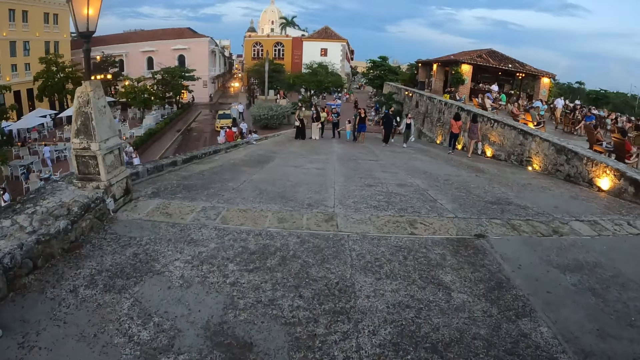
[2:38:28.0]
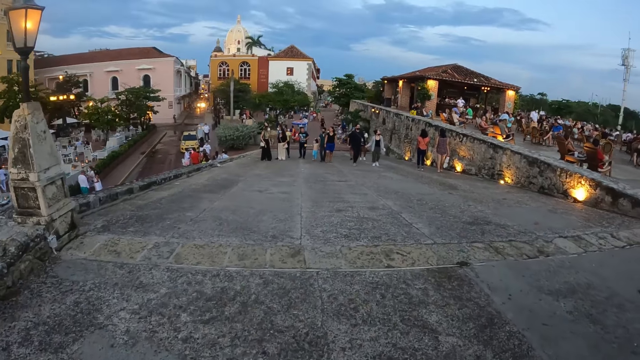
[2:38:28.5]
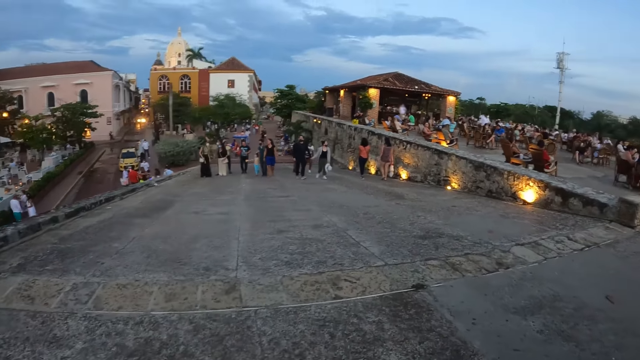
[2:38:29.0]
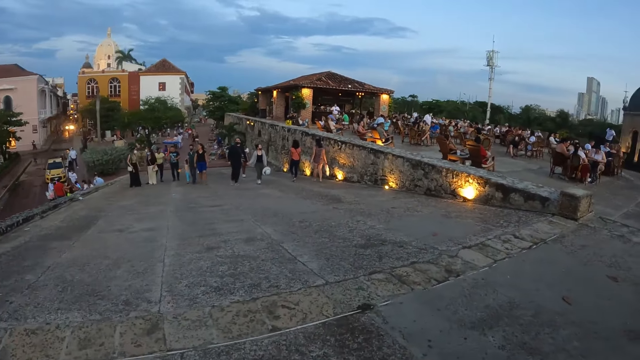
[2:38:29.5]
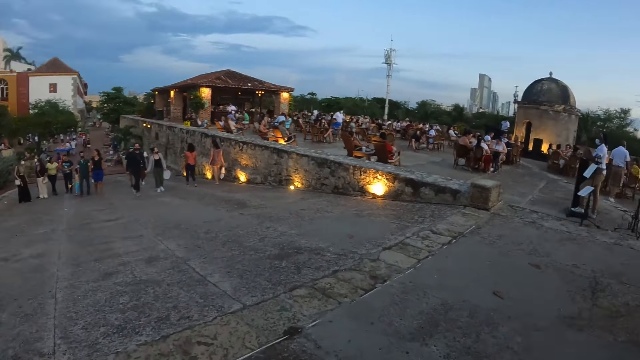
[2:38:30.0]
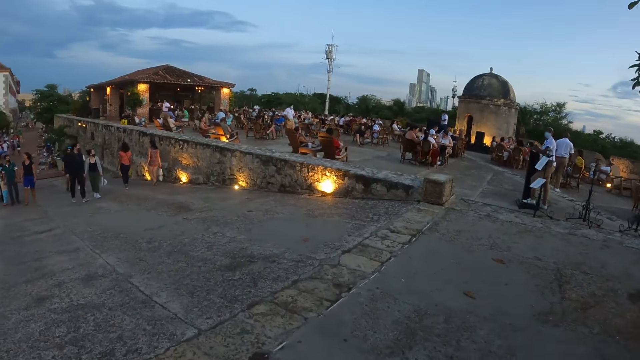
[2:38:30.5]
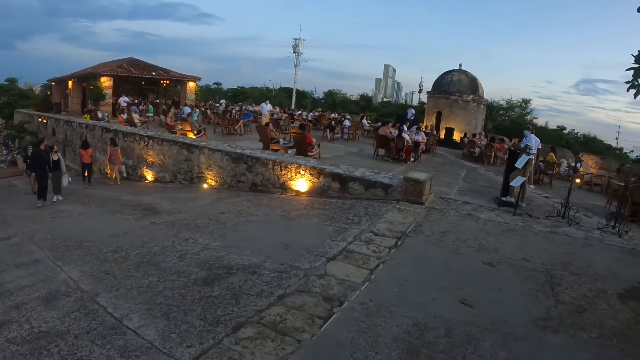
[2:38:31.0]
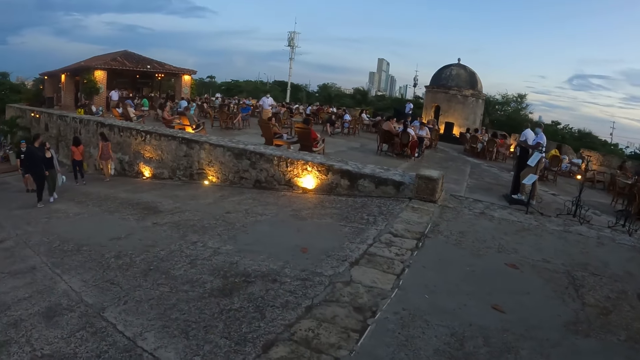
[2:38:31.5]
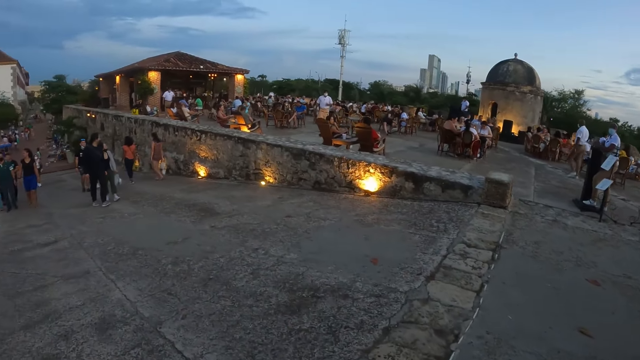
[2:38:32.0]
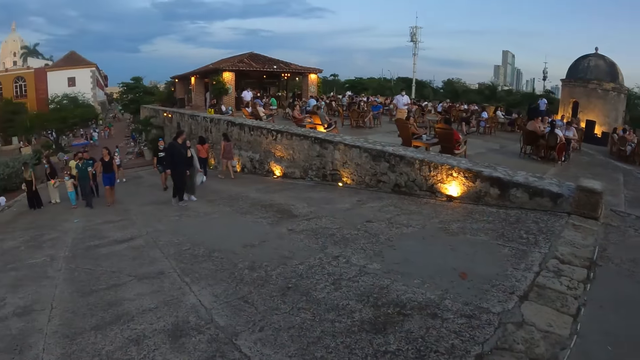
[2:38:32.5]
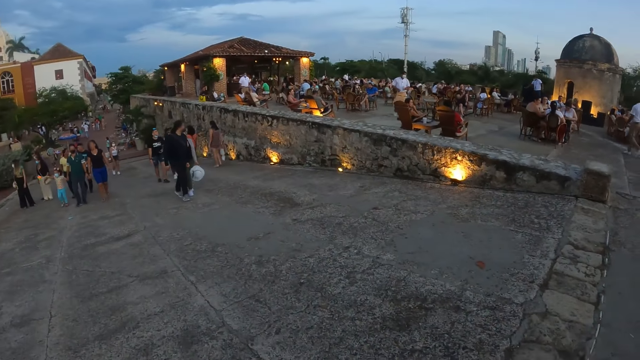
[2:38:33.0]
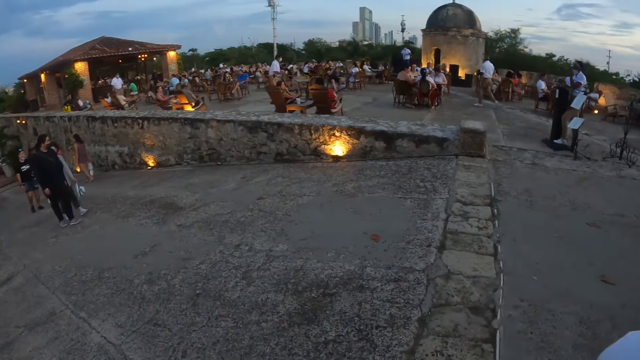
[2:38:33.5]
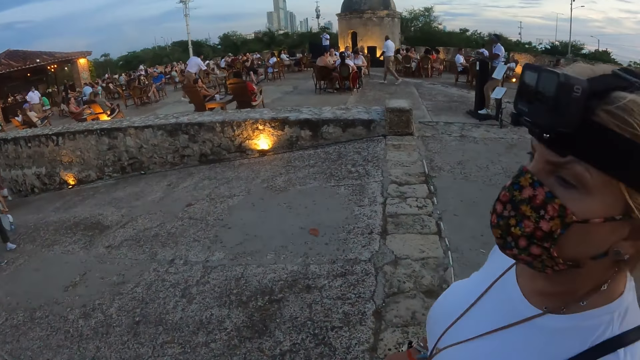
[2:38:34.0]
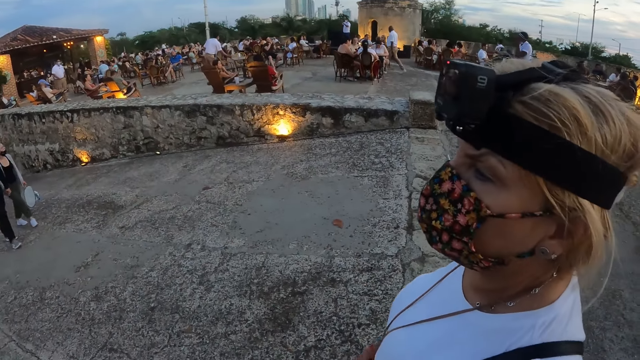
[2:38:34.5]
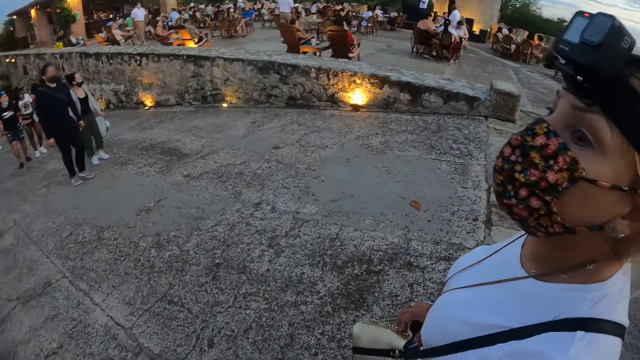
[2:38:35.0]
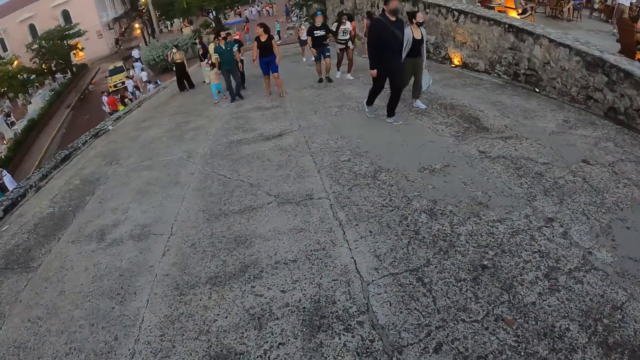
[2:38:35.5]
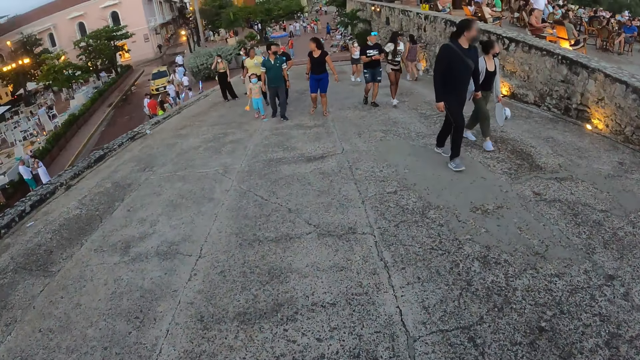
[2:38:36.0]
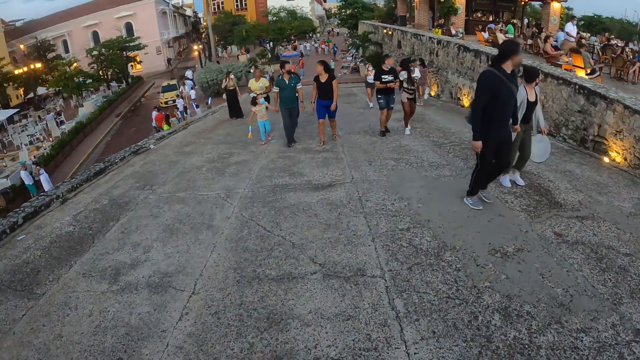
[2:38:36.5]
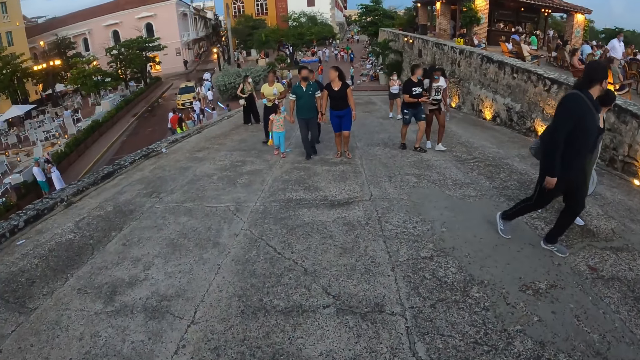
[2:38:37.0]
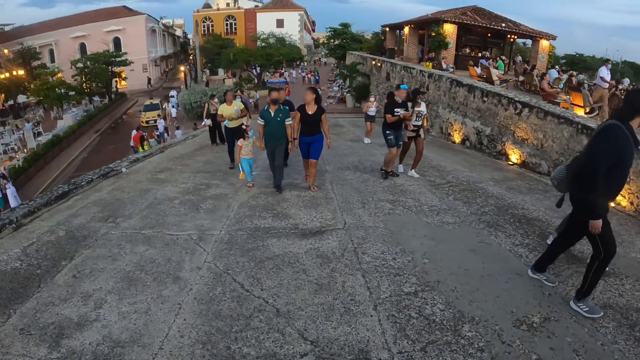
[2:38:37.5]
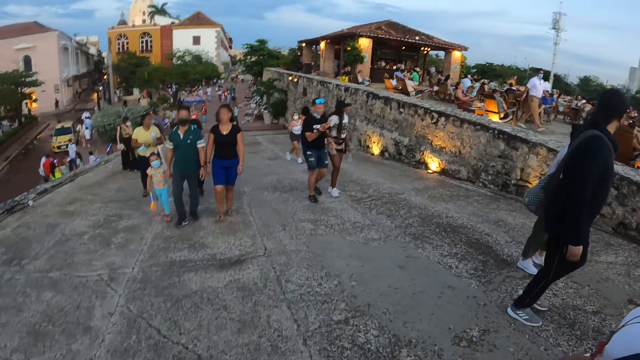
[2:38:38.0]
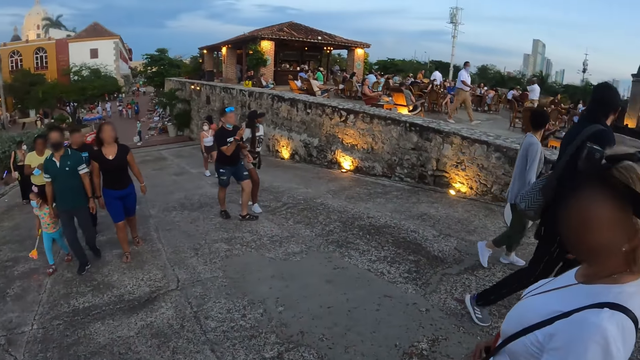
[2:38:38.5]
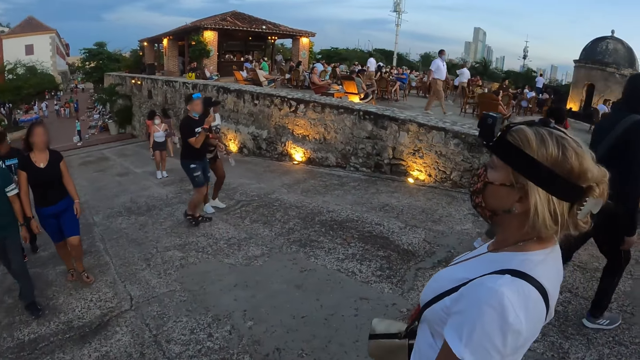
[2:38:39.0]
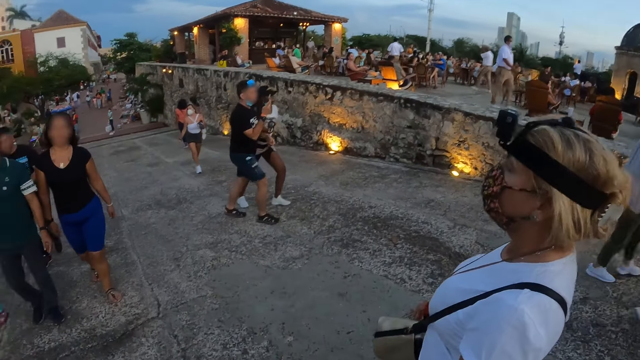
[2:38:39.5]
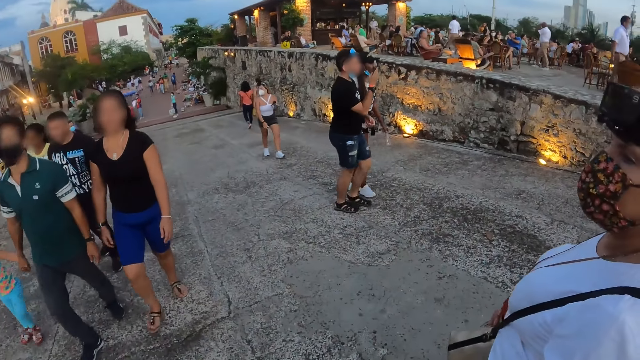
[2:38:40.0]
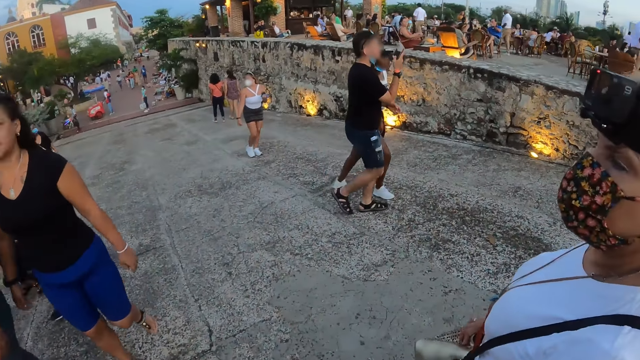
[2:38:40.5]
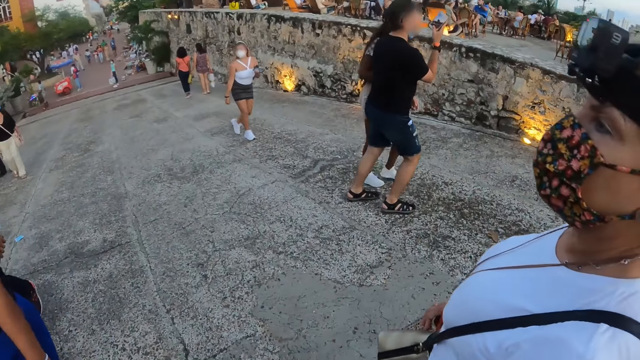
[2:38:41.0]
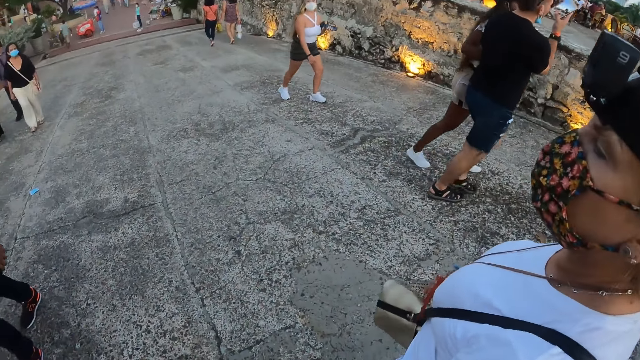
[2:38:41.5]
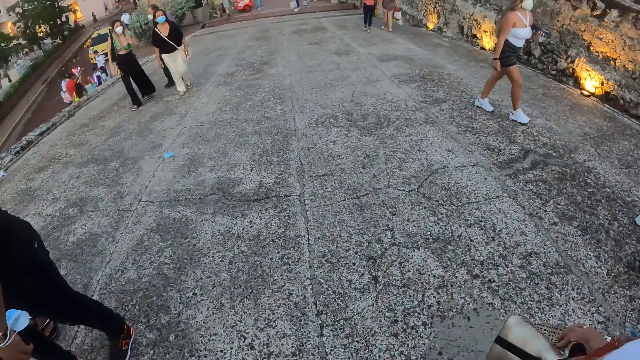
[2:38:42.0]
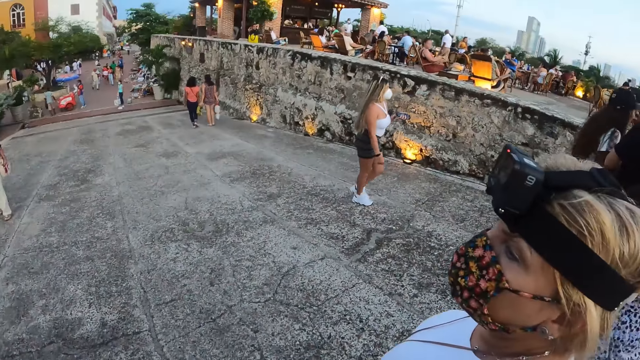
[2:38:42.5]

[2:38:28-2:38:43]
The camera wearer walks around the park. They look at a woman. The woman walks around the park.

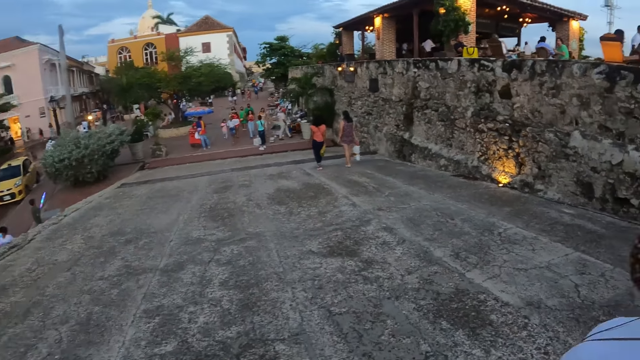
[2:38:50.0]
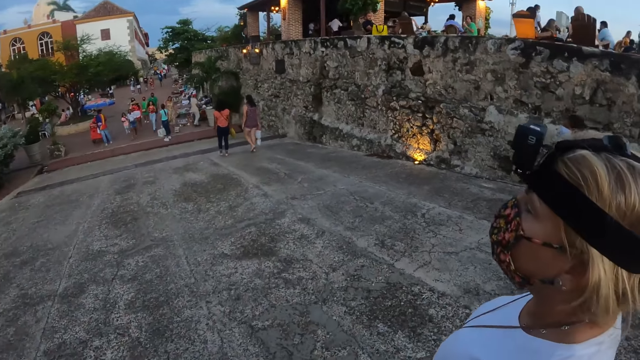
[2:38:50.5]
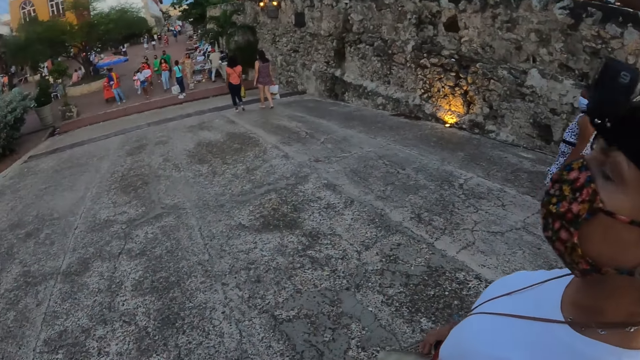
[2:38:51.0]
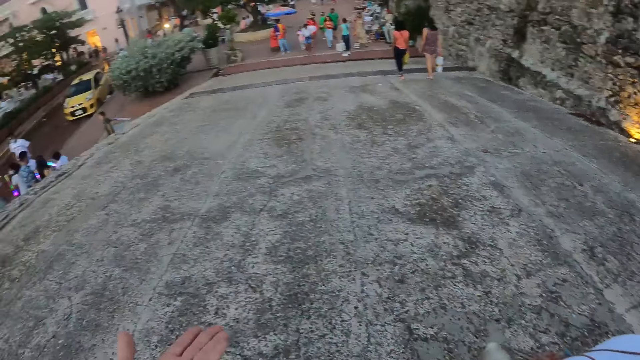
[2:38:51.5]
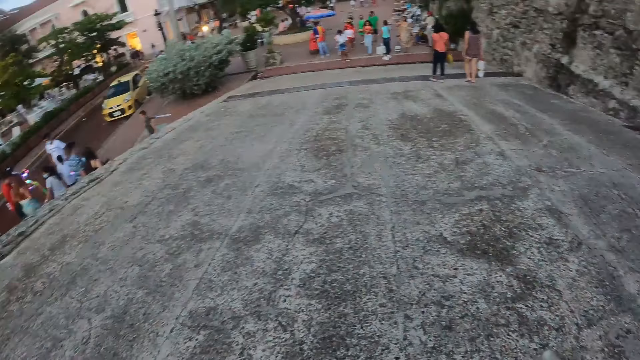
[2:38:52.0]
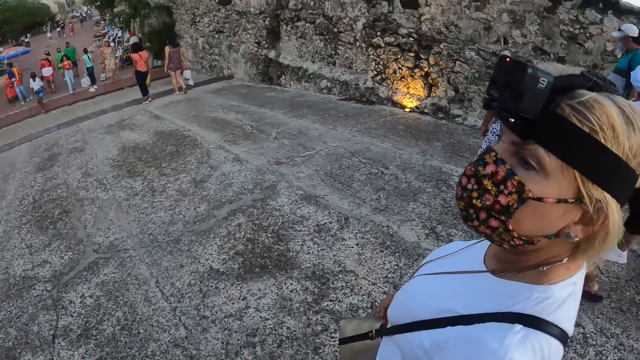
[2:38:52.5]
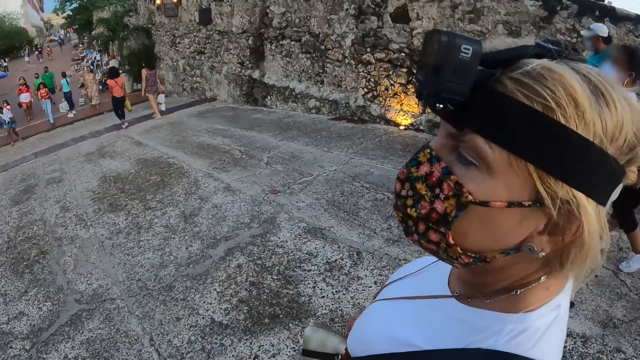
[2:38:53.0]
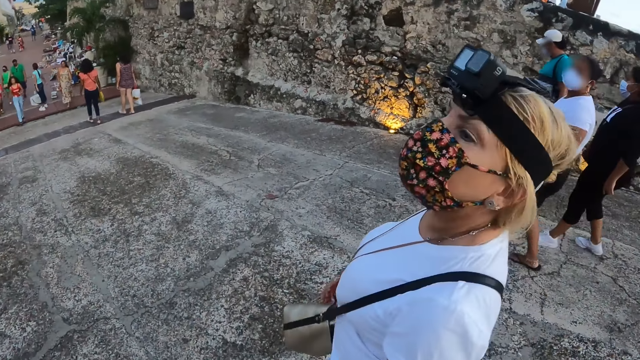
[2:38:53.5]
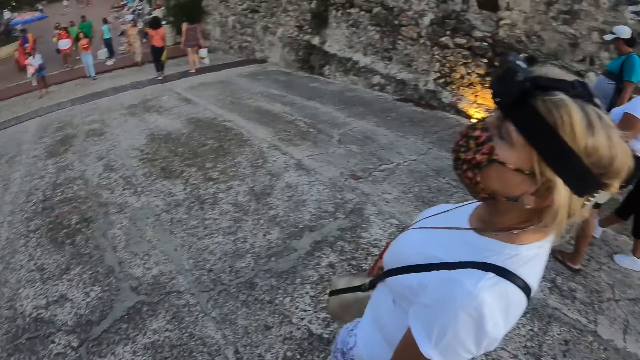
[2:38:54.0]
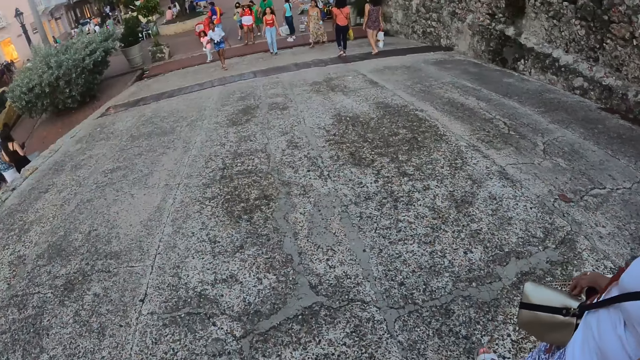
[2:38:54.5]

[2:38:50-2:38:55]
The camera wearer walks around the park.
